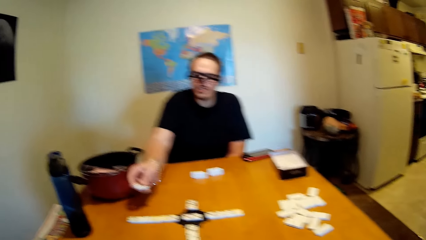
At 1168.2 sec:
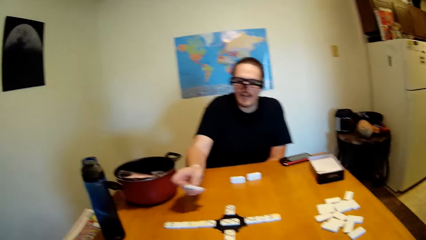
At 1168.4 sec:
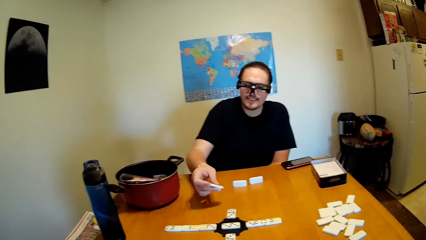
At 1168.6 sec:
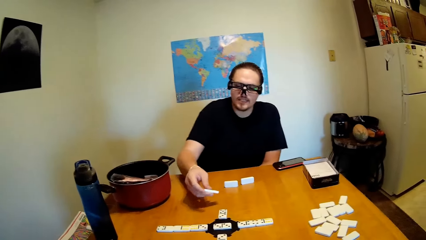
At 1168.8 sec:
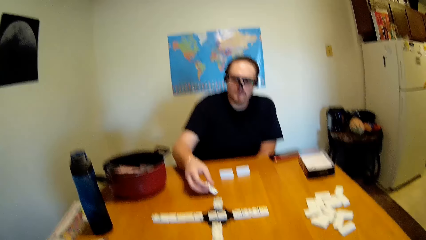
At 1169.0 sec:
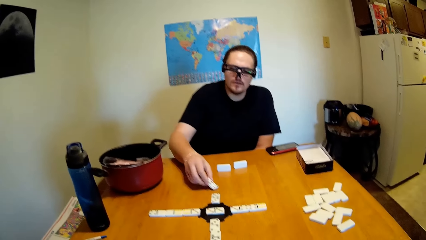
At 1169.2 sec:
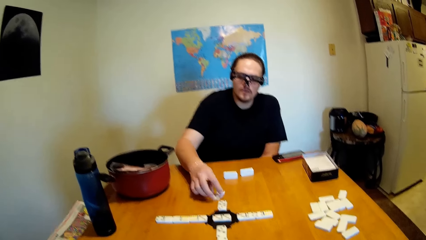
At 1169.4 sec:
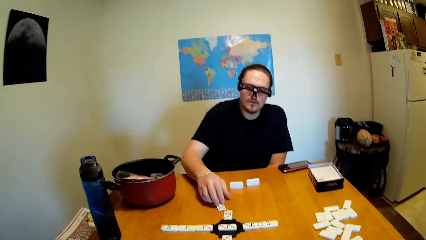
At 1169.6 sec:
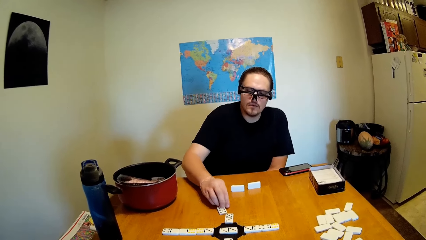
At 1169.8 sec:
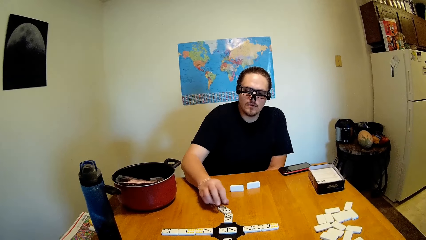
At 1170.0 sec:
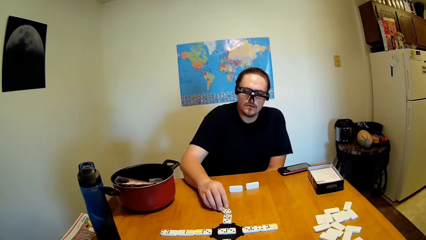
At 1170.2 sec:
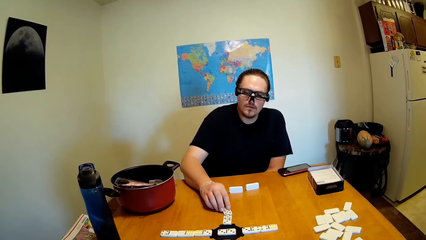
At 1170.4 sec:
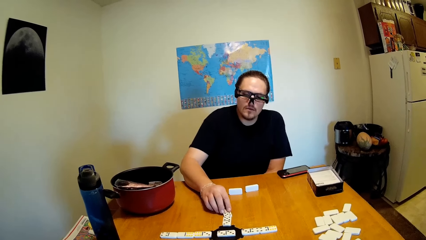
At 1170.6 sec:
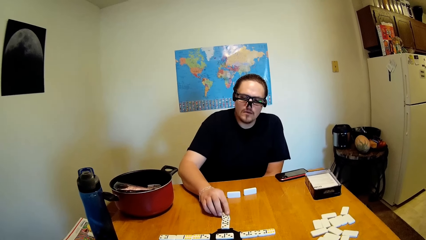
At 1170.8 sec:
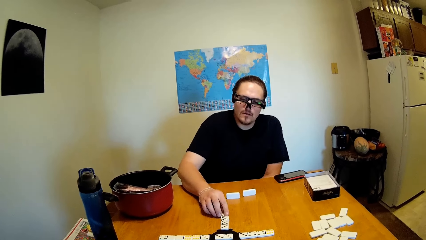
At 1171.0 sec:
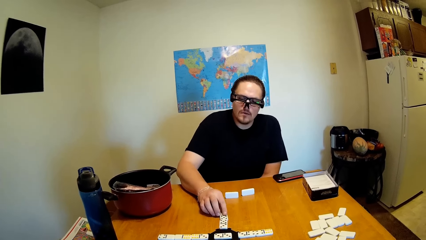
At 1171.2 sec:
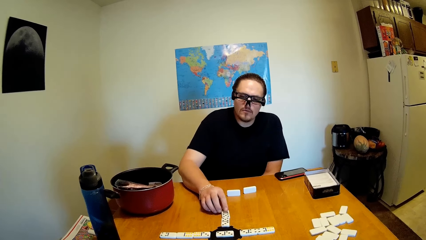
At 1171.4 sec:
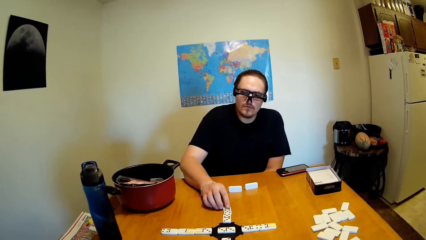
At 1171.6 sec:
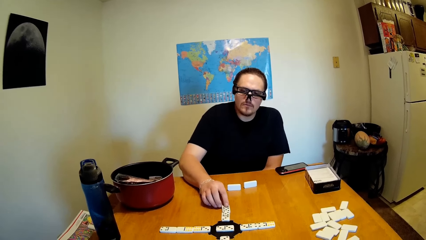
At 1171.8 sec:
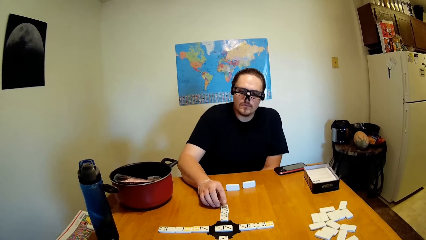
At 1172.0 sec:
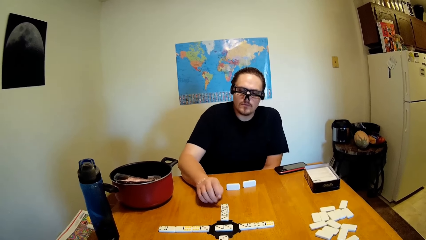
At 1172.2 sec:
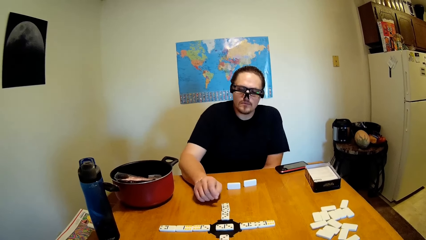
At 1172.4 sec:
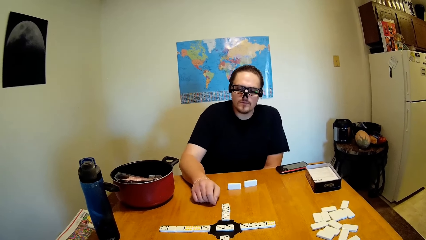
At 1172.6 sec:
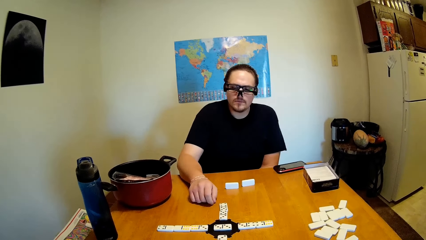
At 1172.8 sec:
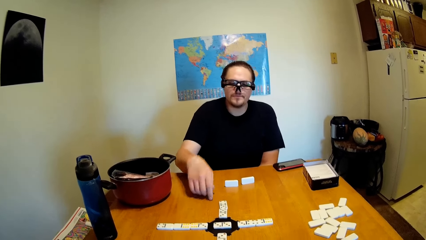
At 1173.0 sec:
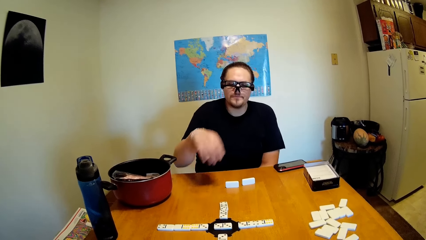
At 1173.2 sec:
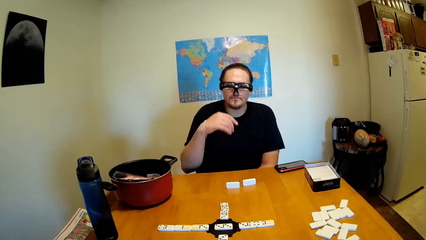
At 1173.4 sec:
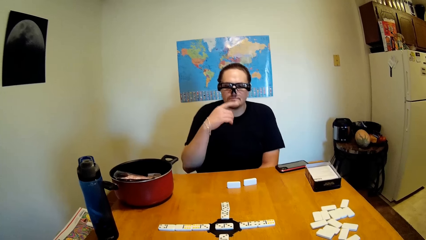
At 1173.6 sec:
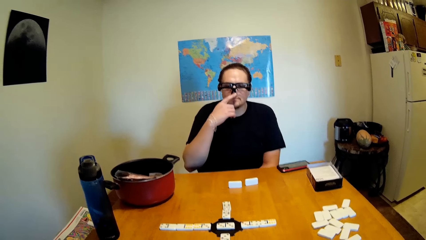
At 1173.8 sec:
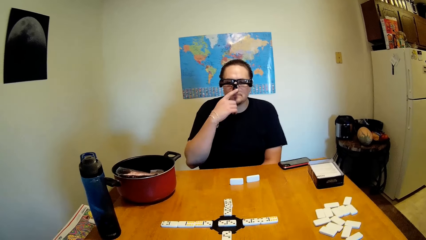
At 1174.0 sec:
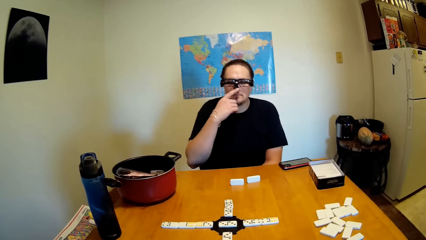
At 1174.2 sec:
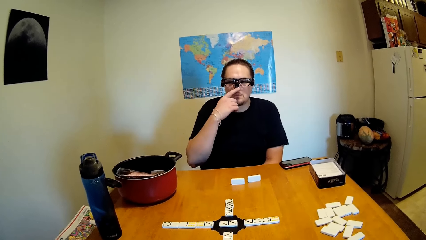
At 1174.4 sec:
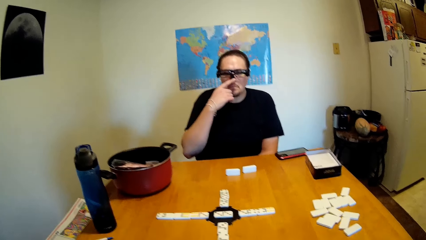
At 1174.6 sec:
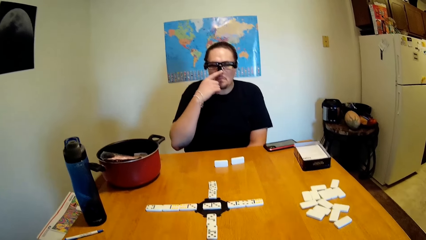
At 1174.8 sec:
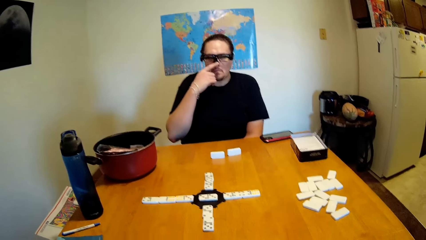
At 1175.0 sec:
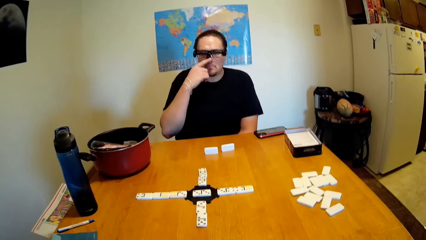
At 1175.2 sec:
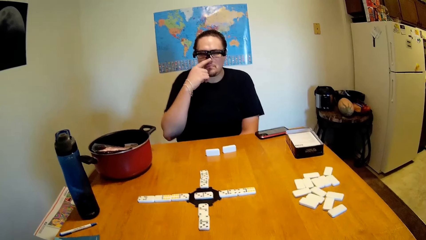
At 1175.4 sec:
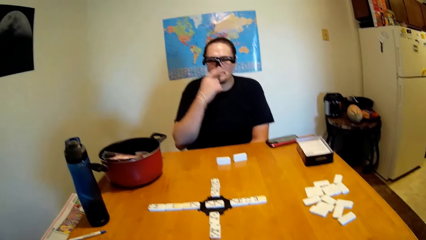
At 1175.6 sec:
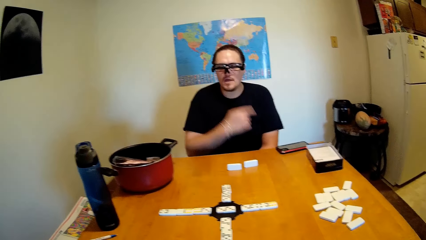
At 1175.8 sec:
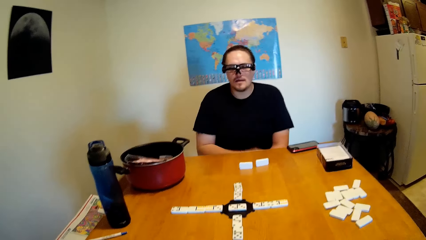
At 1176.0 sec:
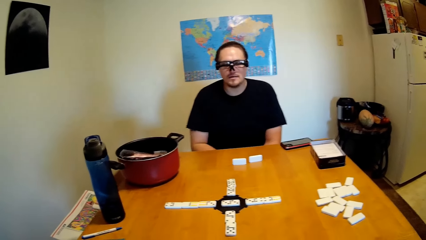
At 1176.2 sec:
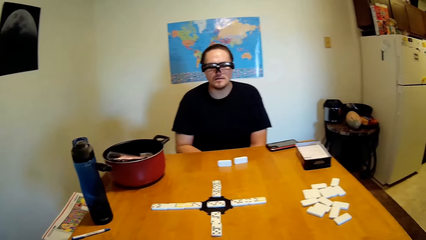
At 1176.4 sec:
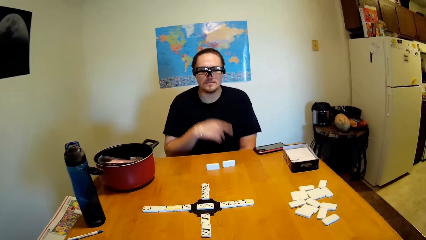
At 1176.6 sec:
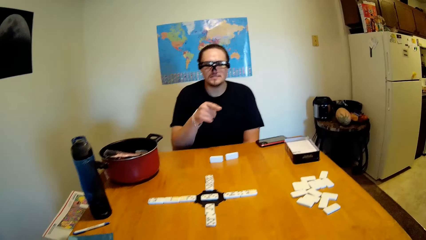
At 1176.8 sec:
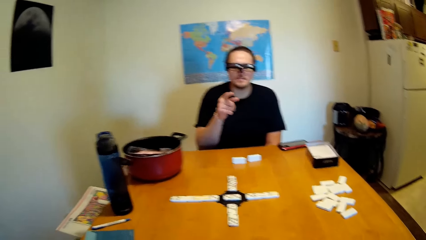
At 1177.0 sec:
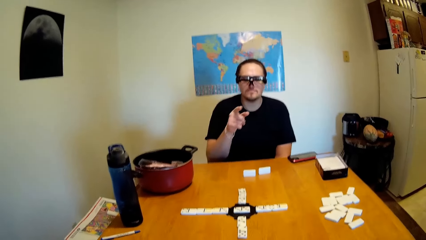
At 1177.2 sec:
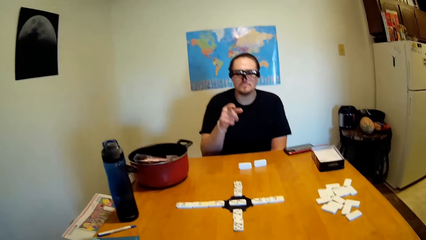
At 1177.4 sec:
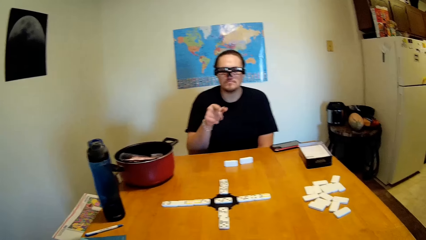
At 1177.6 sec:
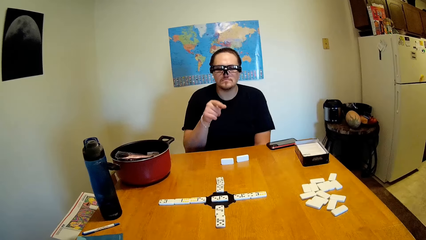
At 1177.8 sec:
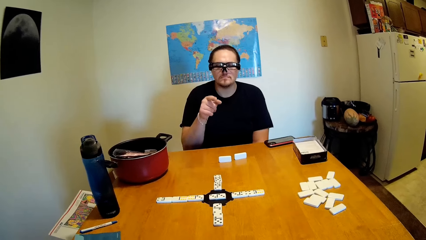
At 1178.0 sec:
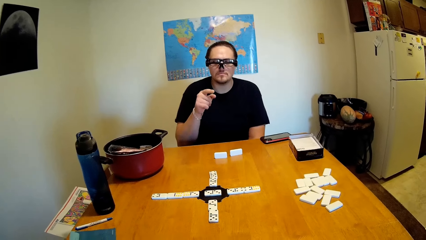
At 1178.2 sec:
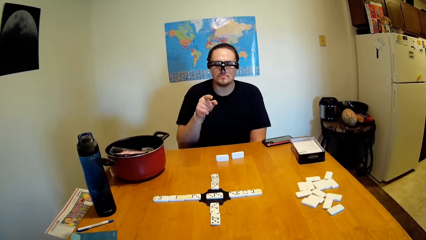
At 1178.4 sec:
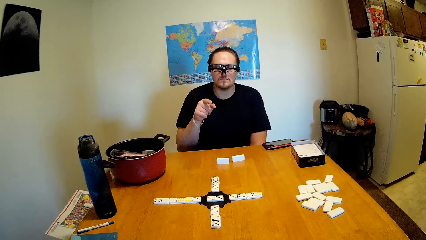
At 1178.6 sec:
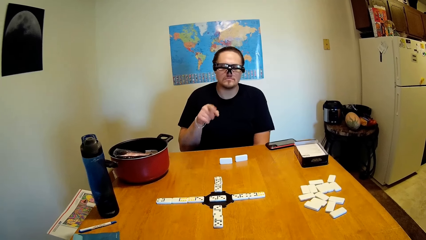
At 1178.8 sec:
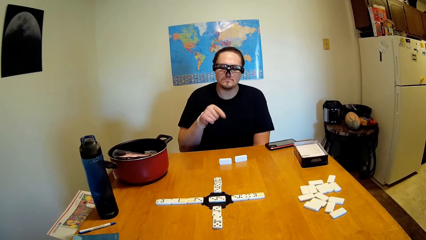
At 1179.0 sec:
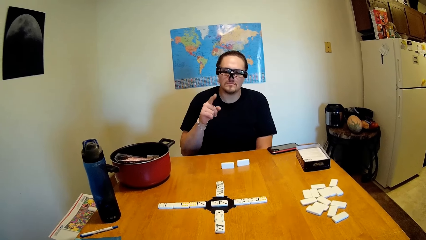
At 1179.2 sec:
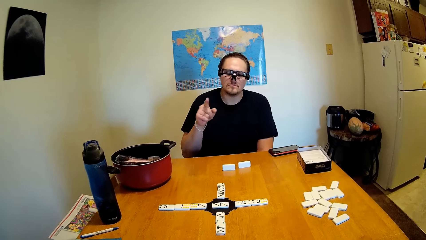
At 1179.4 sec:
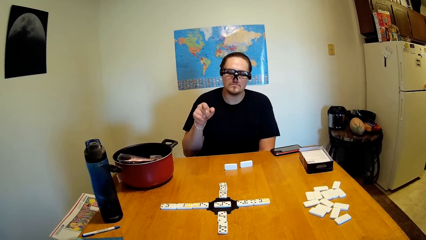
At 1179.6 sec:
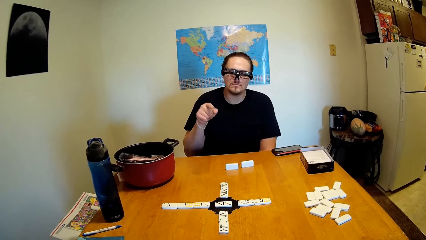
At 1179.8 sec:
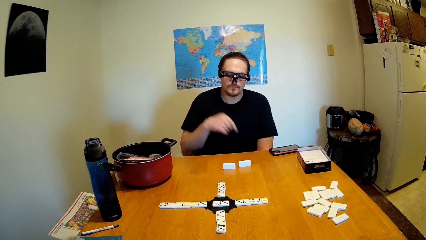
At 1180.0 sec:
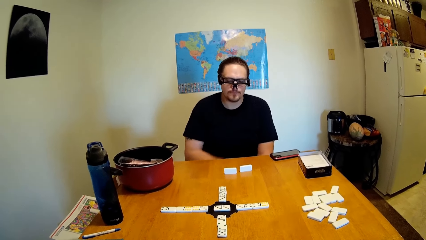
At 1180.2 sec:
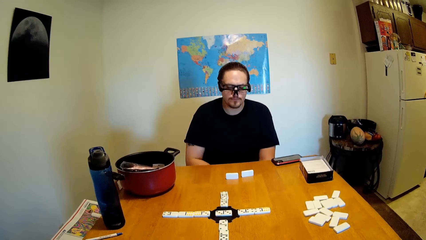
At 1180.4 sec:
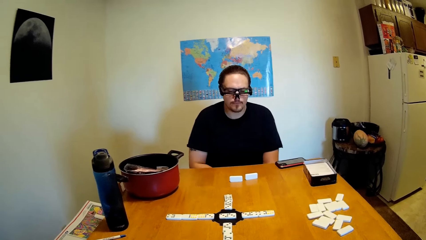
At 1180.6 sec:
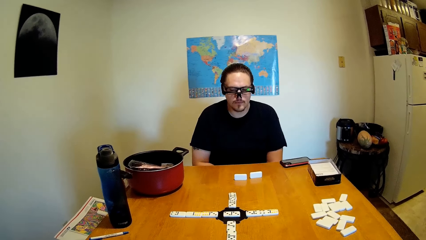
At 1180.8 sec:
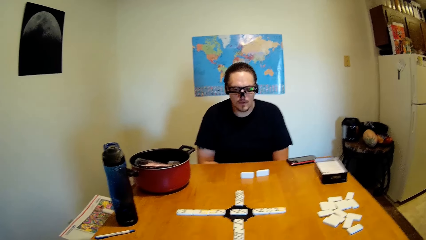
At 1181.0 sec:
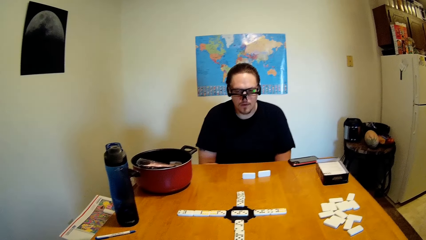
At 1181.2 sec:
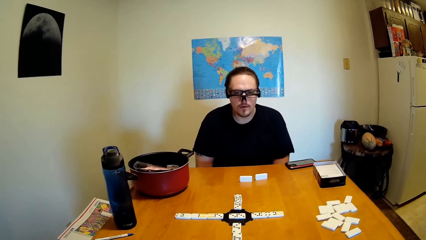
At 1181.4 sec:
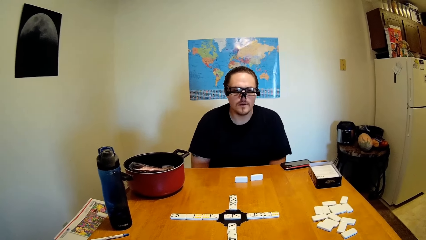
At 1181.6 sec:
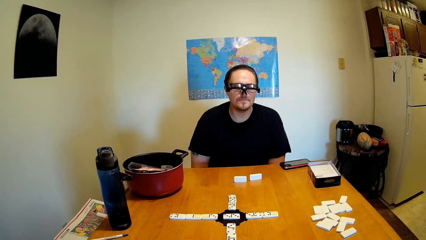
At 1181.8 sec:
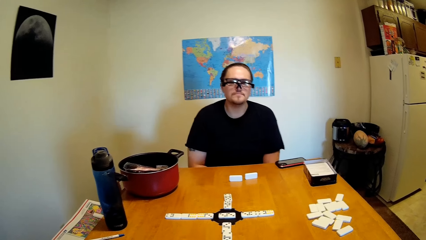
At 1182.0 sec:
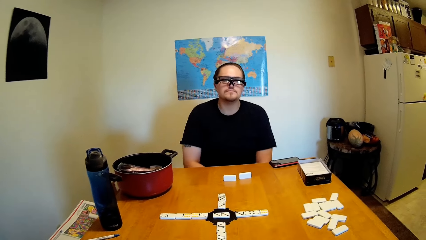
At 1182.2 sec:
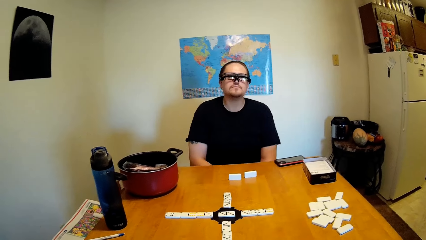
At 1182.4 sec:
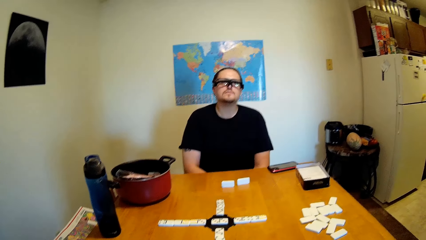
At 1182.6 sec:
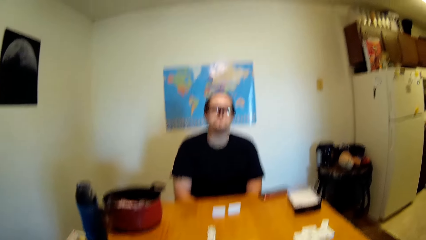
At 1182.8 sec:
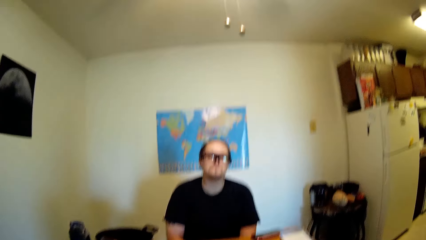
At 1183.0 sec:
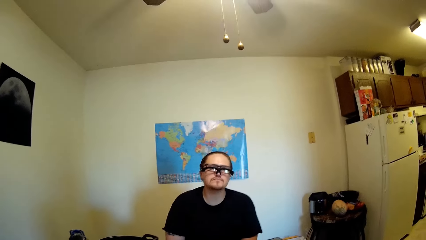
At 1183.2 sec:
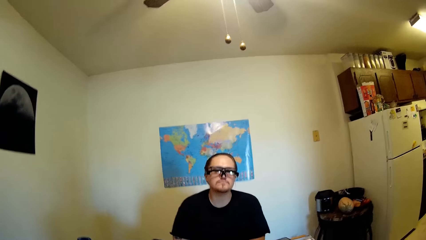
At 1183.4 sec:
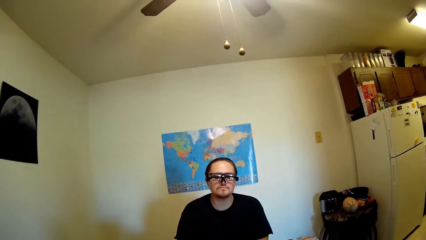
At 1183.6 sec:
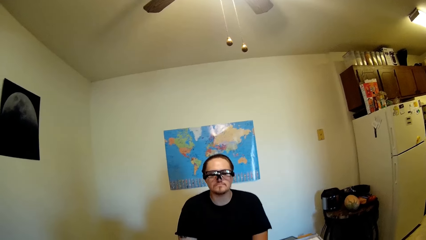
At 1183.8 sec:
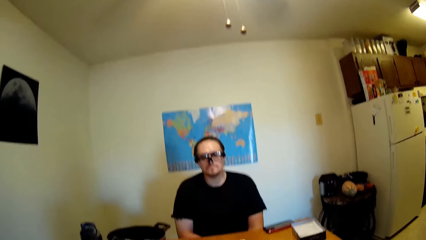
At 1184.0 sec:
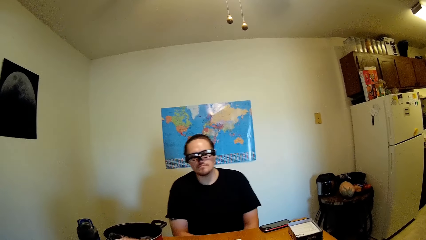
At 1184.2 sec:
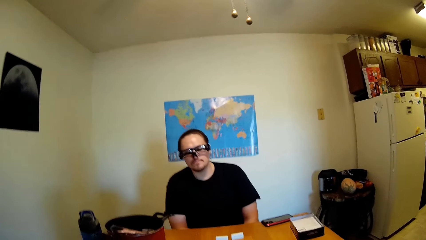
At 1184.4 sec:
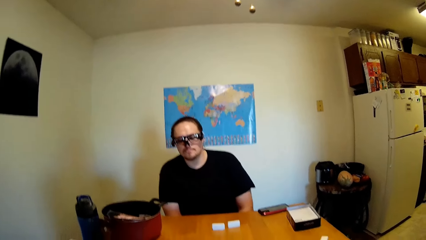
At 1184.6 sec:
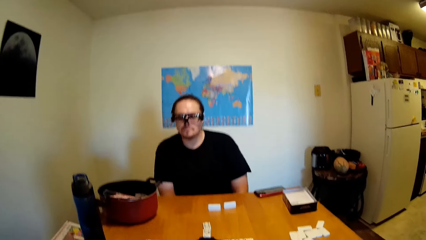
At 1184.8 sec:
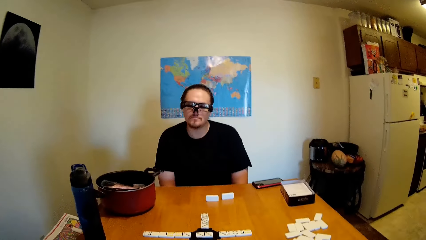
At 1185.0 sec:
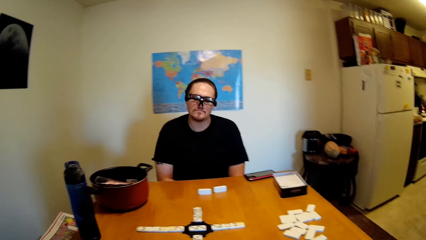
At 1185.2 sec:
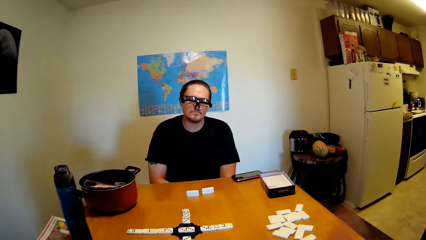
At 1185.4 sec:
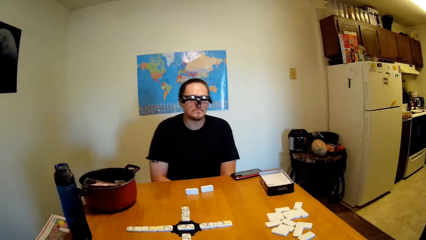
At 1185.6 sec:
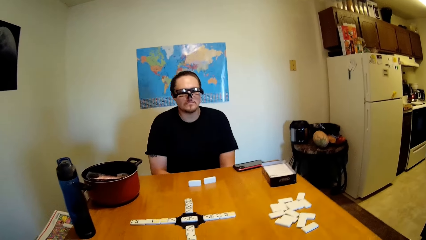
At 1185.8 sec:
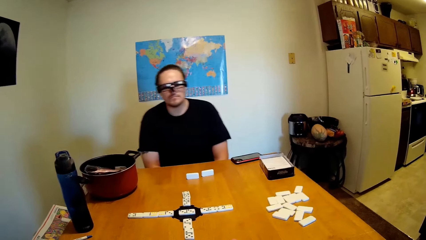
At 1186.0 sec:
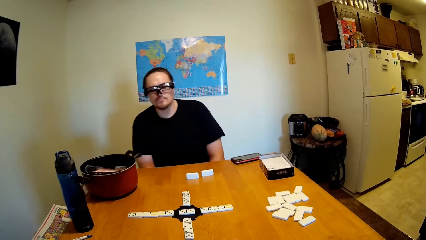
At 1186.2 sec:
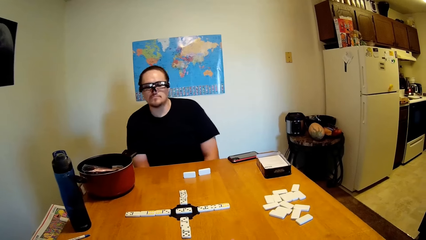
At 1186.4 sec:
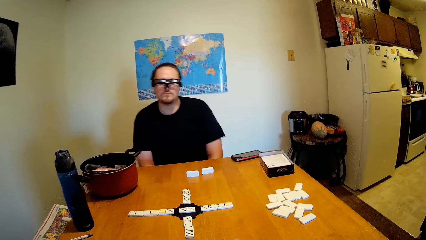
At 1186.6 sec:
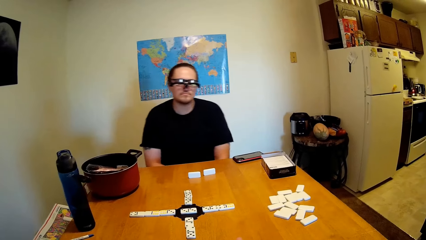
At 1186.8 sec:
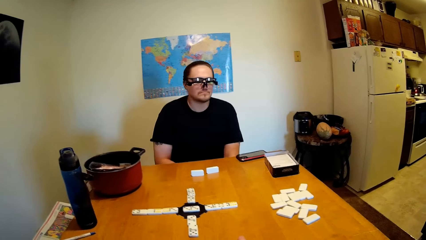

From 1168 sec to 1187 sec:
A man moves the tile on the table. The man touches his nose. The camera wearer and the man stare at the tiles on the table. The man counts the tiles on the table with his finger. The camera wearer and the man stare at the tiles on the table. They stare at the man. The man moves on the chair. The camera wearer and the man stare at the tiles on the table.
